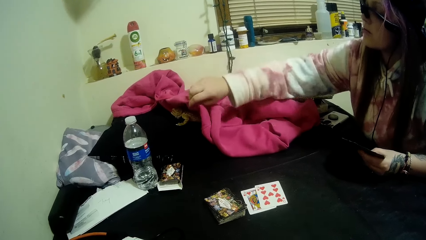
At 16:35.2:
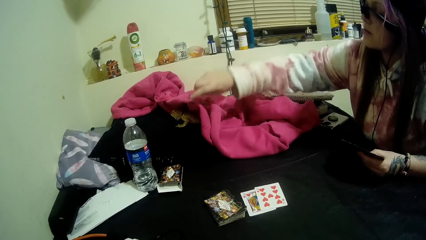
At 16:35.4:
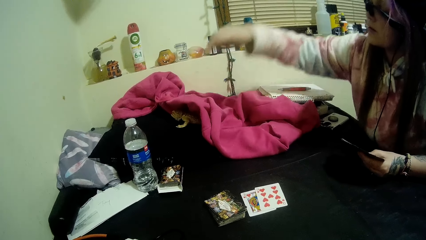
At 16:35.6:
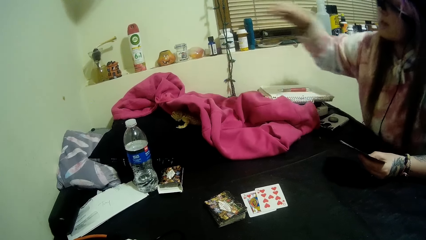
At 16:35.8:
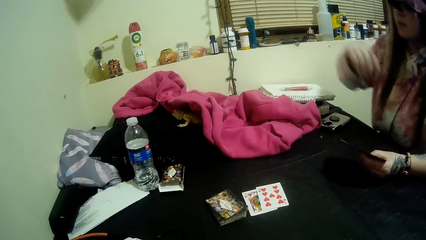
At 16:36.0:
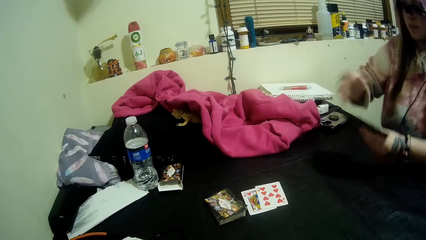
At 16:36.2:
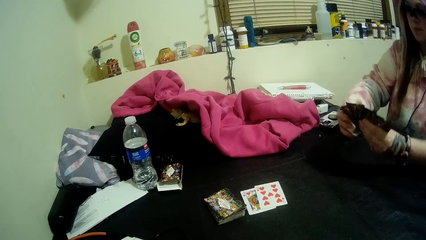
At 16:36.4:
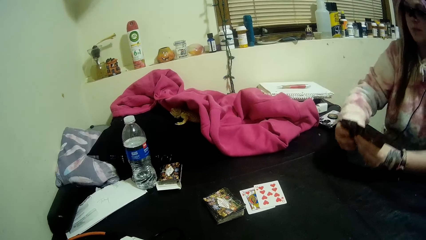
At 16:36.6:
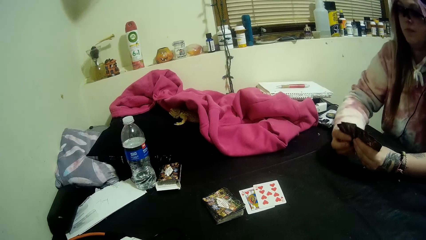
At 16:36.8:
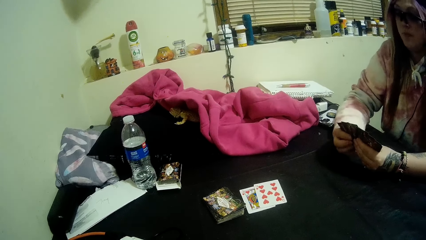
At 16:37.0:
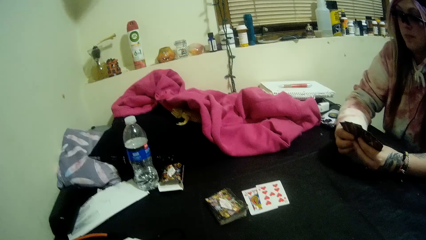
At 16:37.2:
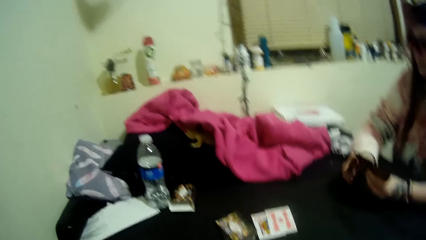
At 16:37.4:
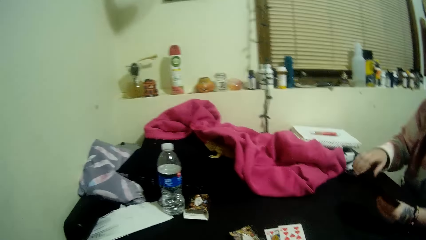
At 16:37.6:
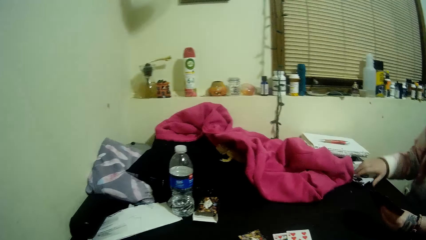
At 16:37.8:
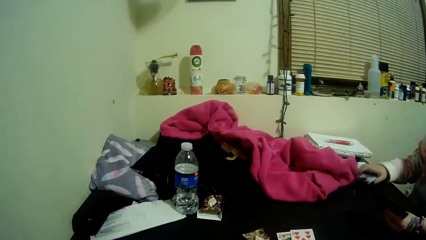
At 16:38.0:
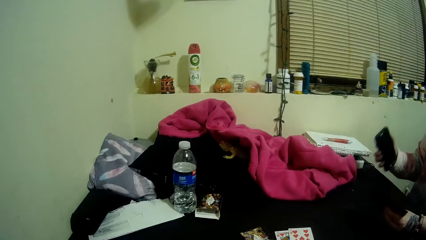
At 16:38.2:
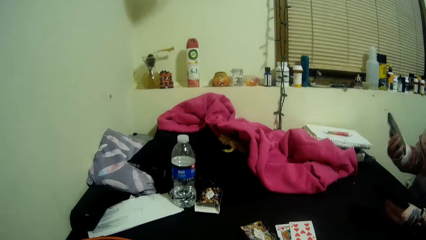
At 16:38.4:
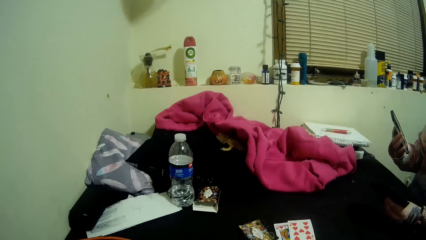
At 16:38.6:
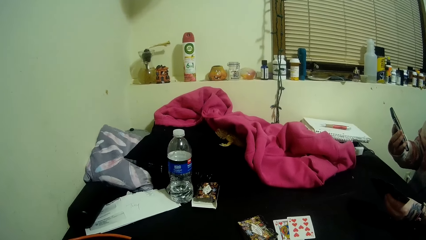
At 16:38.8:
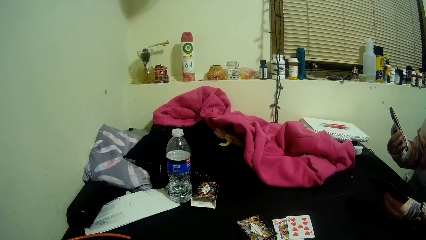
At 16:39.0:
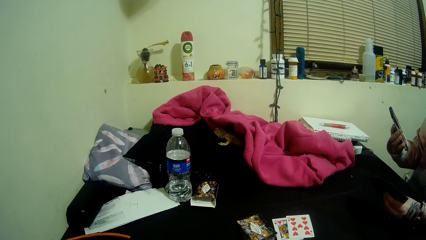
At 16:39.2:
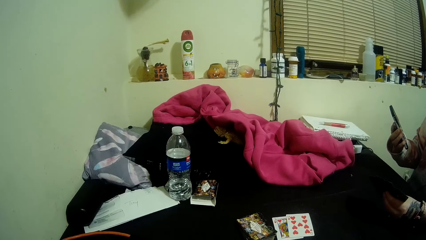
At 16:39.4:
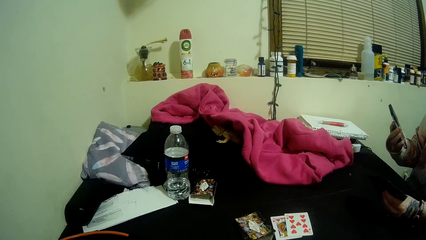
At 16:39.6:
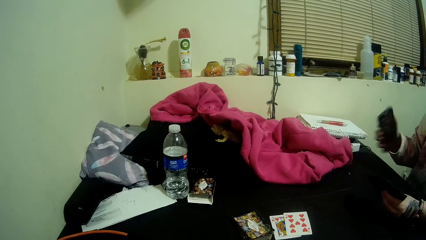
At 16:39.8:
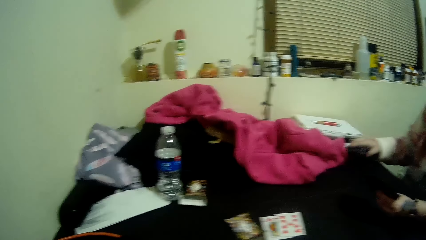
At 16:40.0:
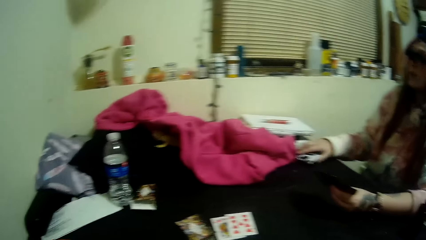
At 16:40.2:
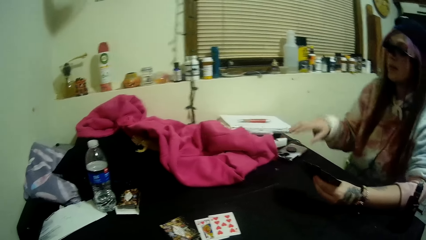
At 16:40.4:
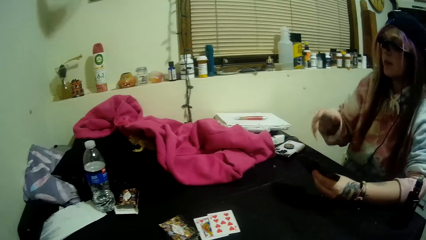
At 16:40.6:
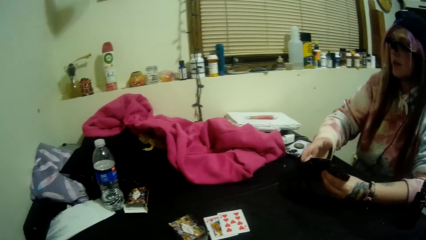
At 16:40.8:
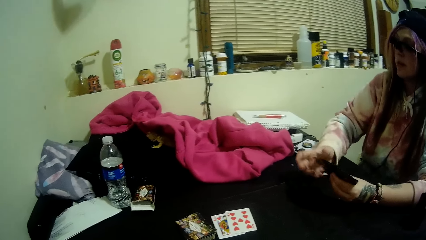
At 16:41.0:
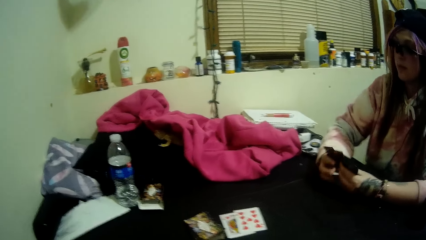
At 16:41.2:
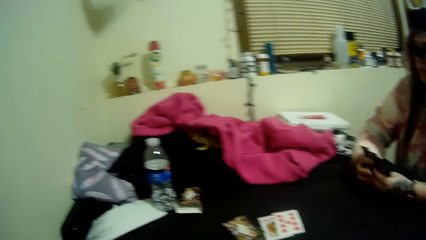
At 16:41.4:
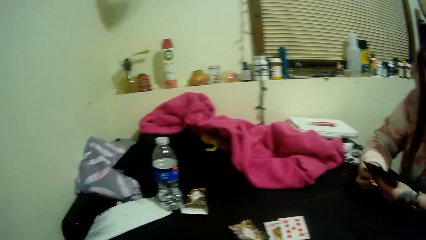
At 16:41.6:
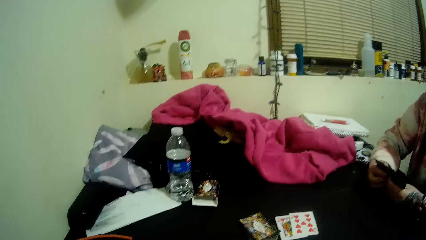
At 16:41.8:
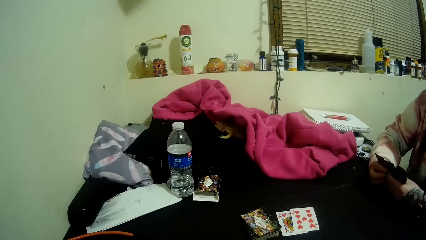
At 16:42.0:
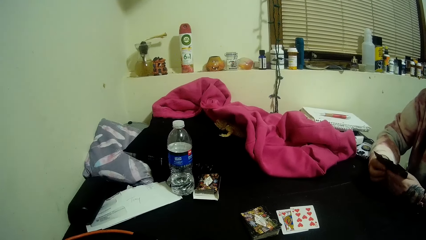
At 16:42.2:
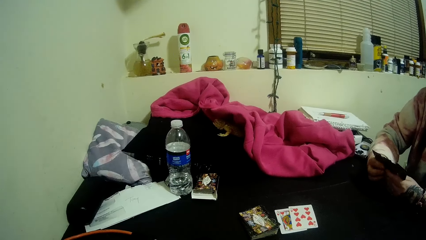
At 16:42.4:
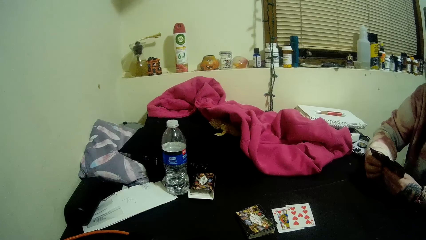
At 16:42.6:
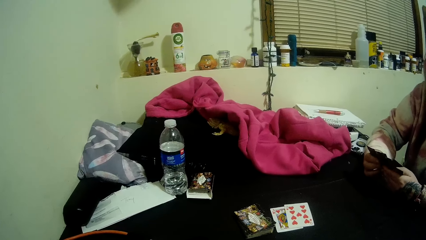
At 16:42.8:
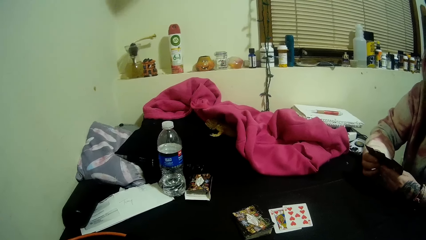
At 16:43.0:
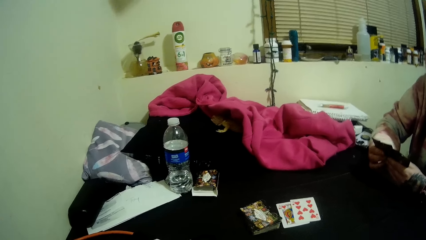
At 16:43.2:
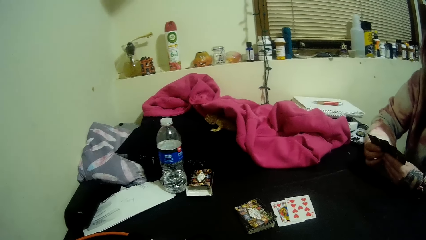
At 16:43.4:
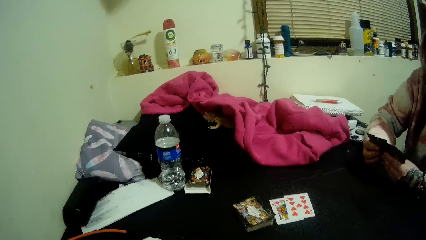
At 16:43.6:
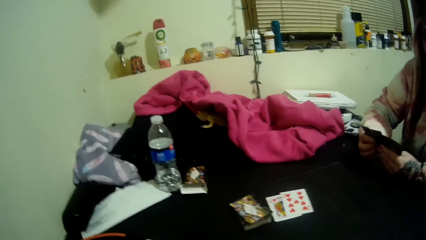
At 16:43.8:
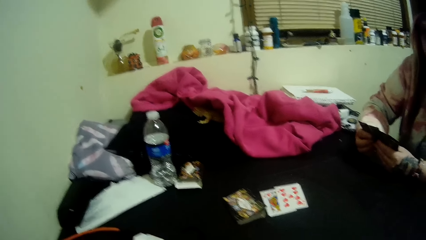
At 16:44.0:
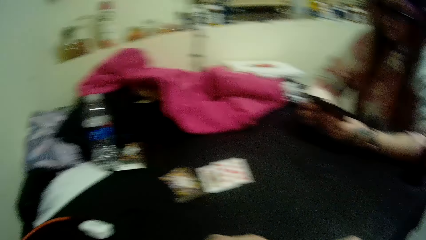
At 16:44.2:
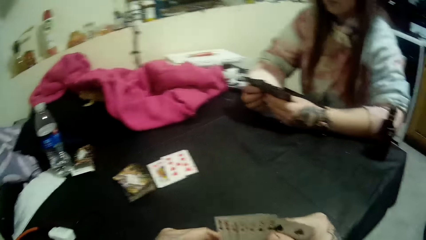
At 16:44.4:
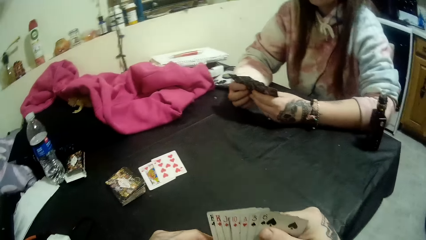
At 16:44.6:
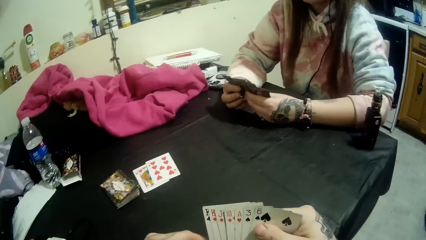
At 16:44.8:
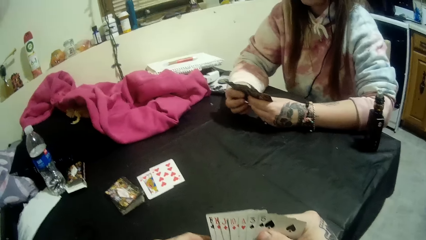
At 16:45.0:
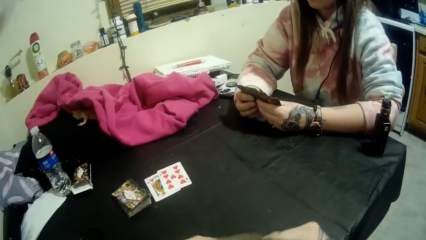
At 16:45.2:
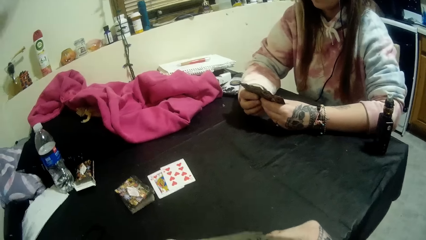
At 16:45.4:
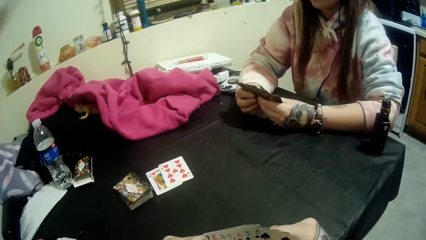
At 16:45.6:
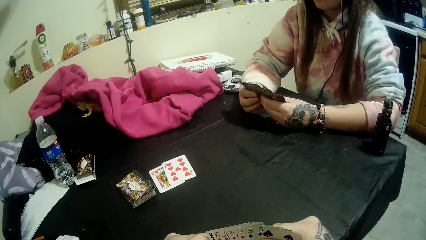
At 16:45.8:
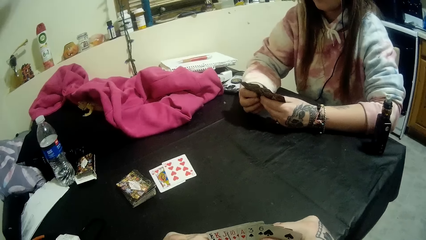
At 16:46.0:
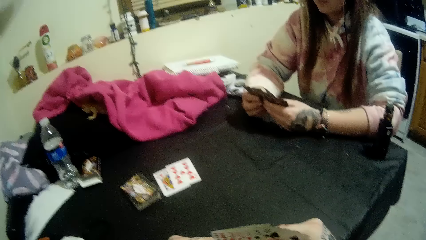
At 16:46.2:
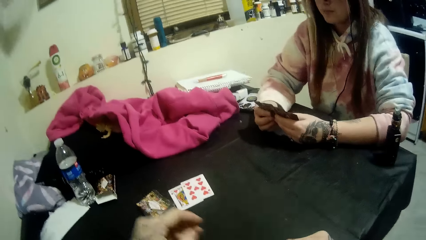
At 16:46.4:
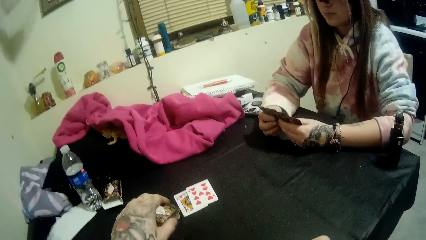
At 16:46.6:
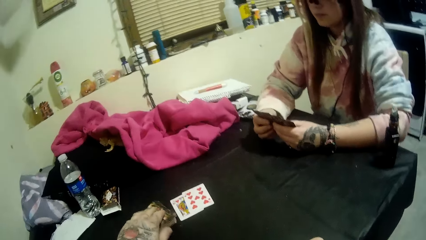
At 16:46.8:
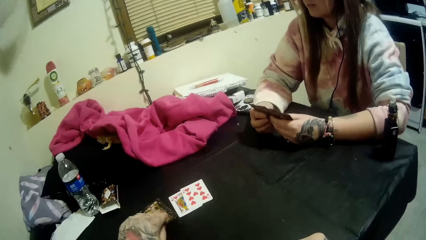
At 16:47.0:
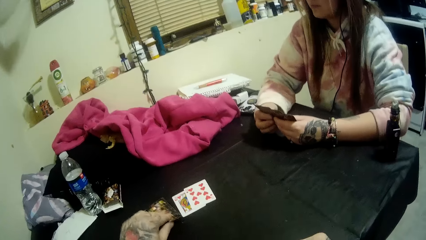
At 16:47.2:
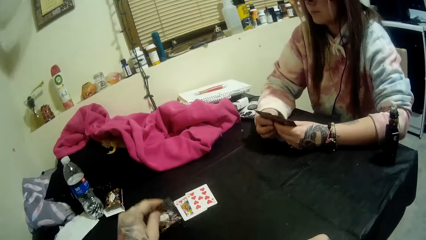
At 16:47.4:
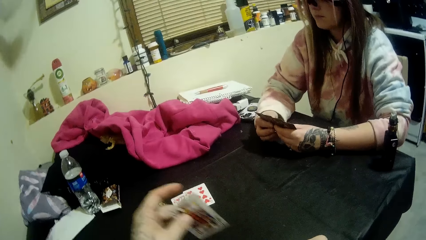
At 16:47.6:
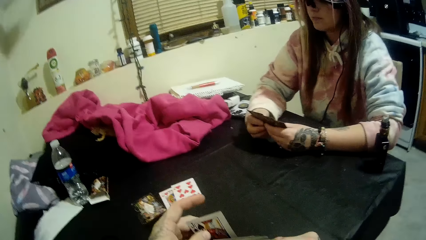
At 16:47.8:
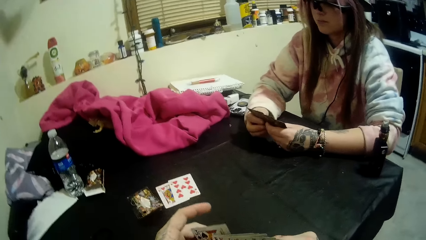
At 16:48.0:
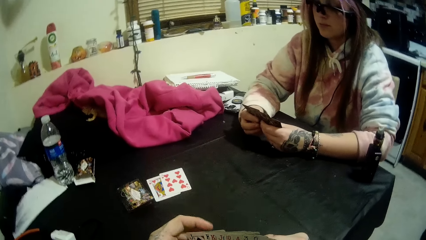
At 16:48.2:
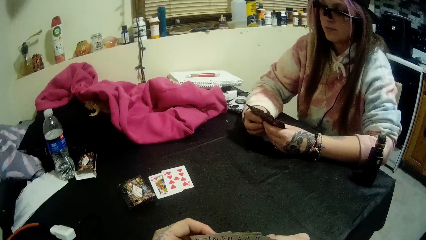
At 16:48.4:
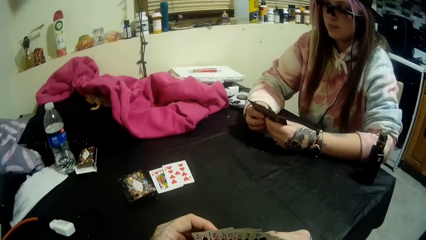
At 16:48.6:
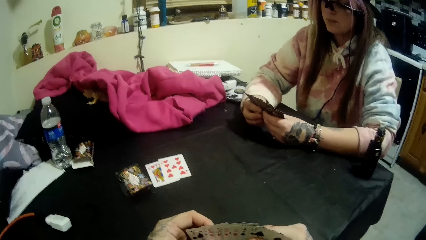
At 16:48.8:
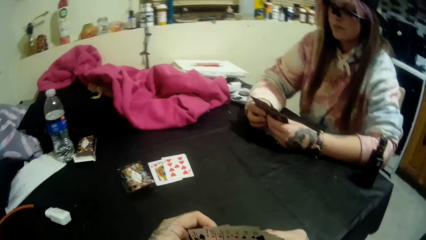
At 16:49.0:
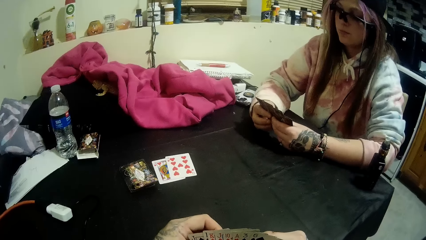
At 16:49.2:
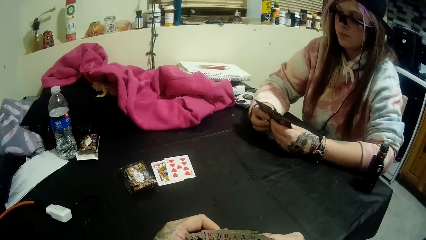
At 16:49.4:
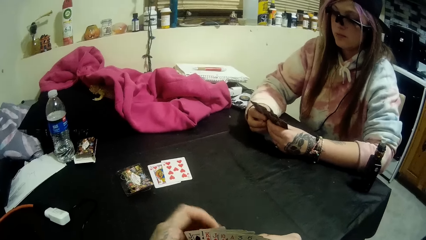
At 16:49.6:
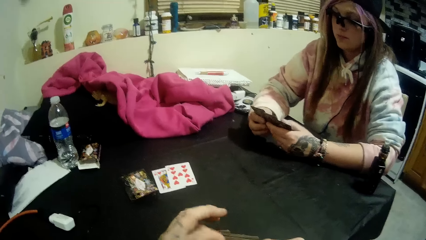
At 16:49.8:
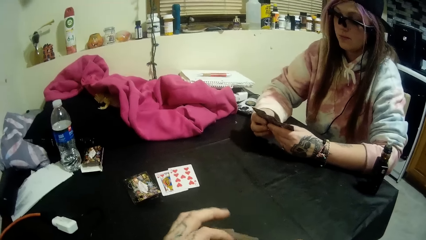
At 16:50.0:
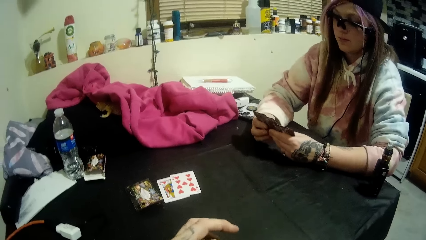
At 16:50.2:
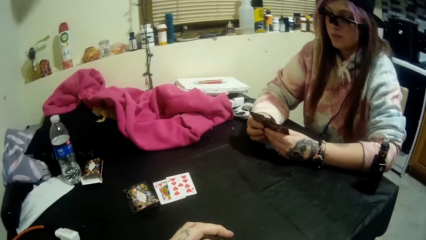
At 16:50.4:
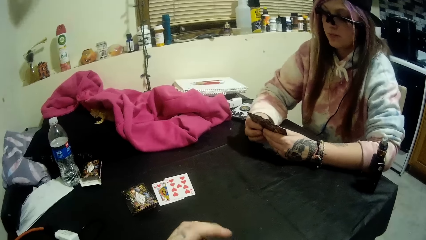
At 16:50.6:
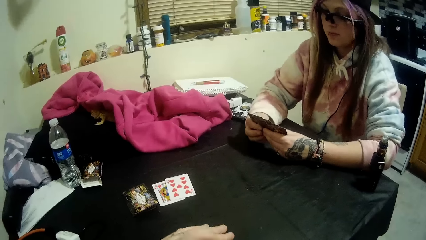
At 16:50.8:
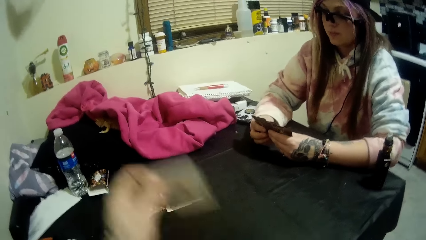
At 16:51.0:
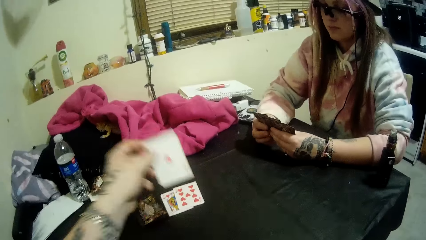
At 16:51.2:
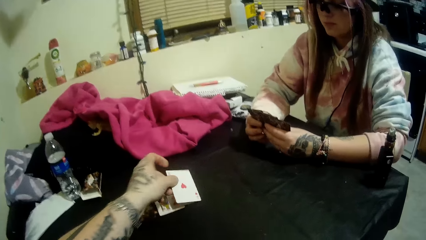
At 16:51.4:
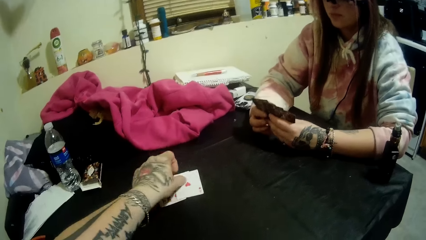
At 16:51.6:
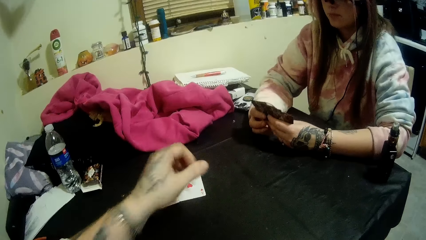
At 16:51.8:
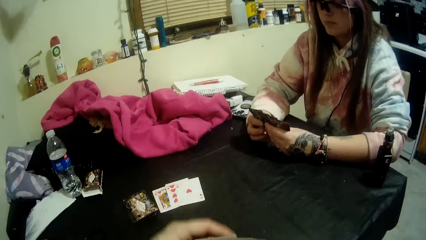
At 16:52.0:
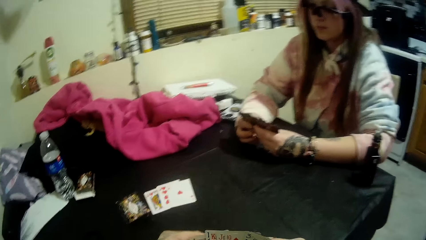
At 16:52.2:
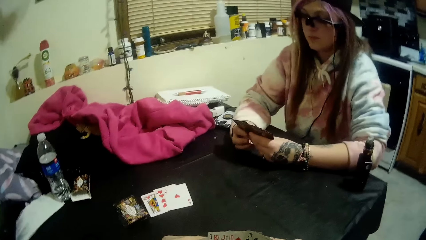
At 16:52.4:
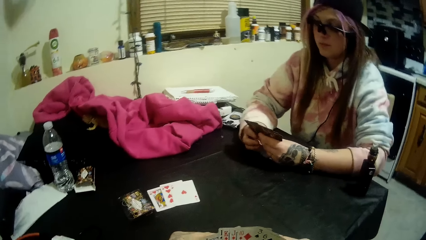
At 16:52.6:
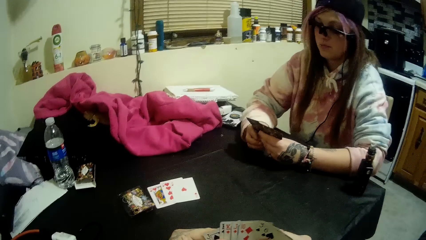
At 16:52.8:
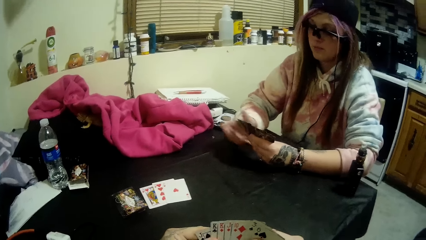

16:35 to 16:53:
The woman holds the cards with both hands. She picks up the mobile phone from the table with her right hand and looks at the phone. She puts the phone on the table. The camera wearer drops the mobile phone on the table. The woman sorts the cards on her hand. The camera wearer picks up a card from the stack of cards with his left hand. He holds the card with the other cards. He drops a card in his hands on the cards beside the stack of cards.
